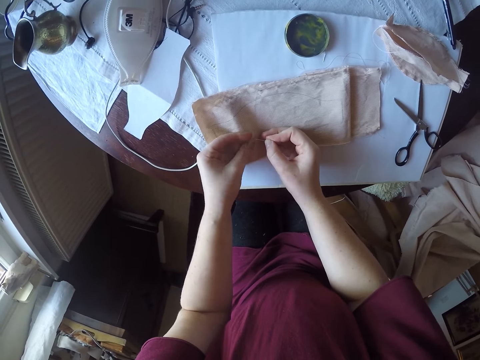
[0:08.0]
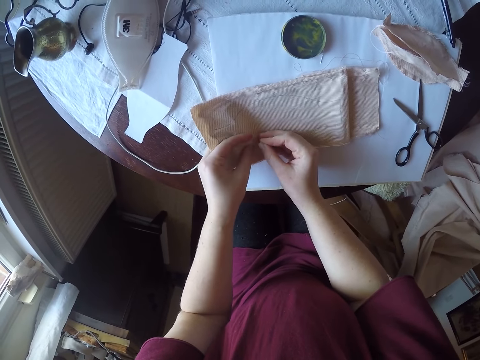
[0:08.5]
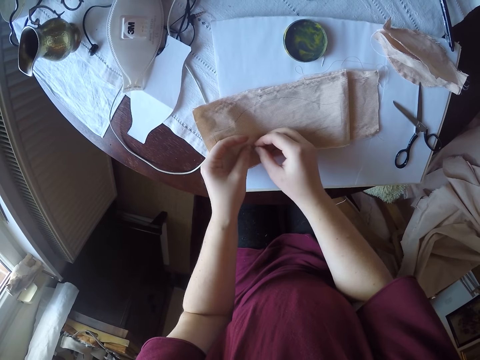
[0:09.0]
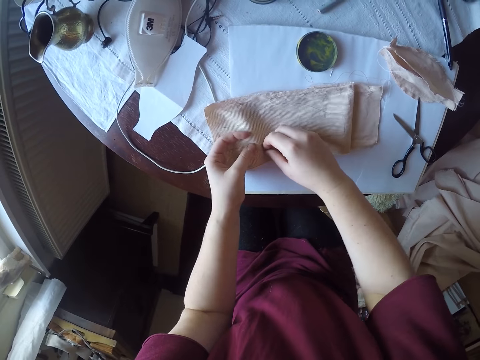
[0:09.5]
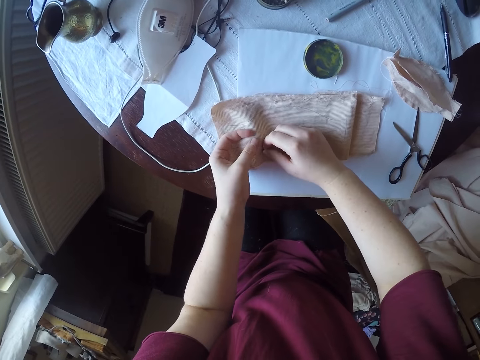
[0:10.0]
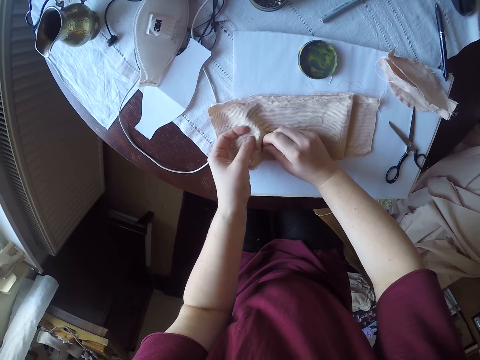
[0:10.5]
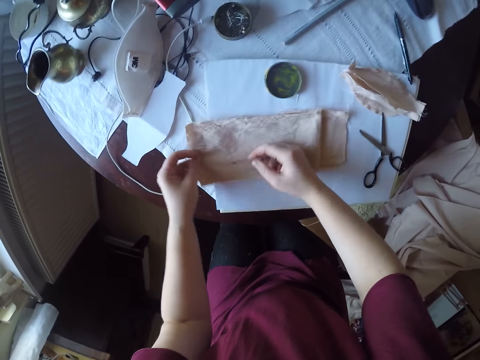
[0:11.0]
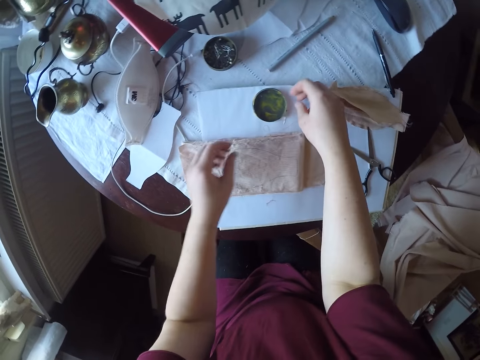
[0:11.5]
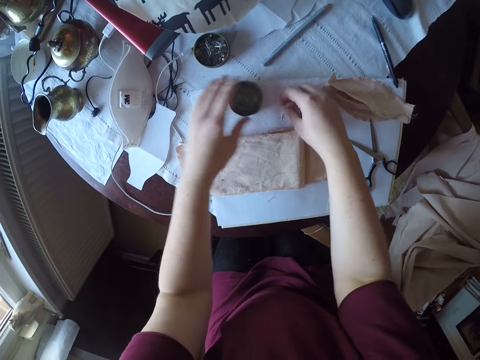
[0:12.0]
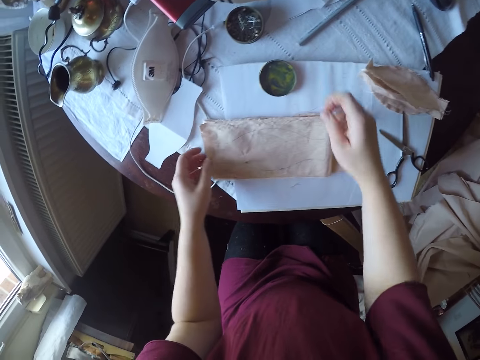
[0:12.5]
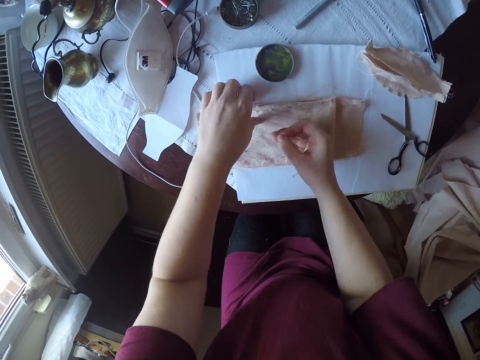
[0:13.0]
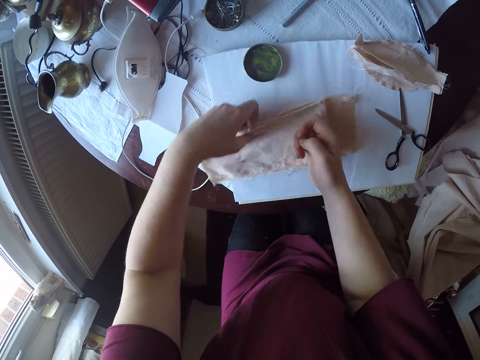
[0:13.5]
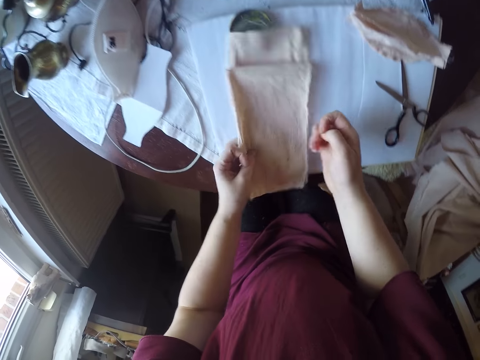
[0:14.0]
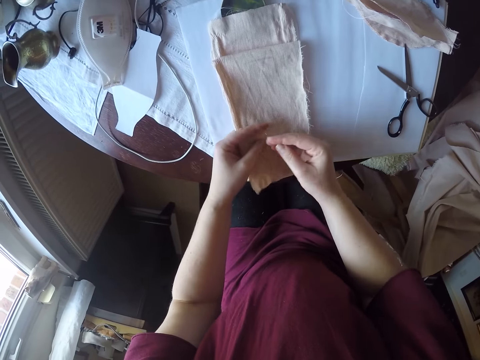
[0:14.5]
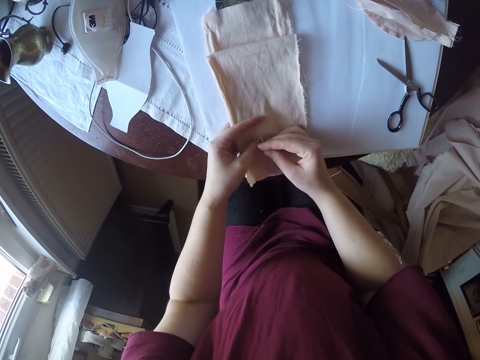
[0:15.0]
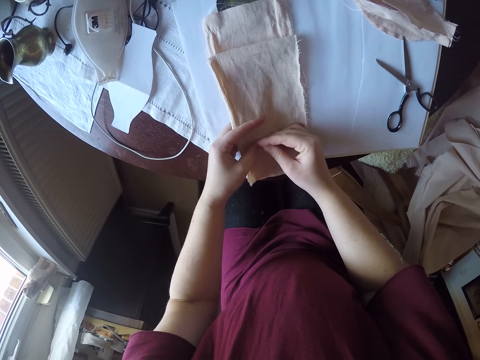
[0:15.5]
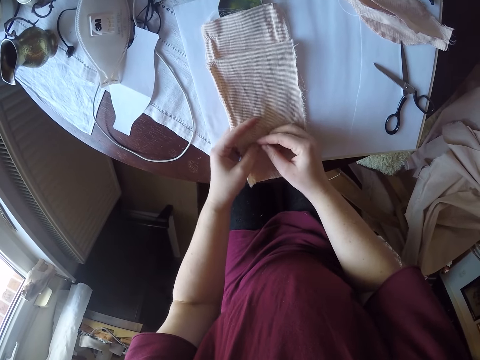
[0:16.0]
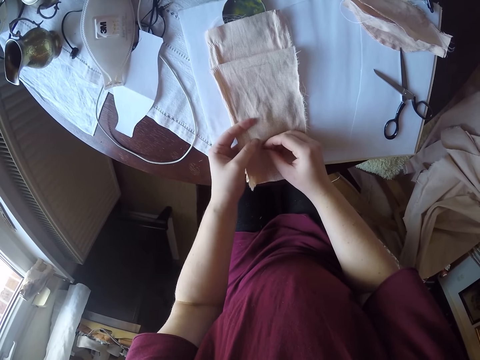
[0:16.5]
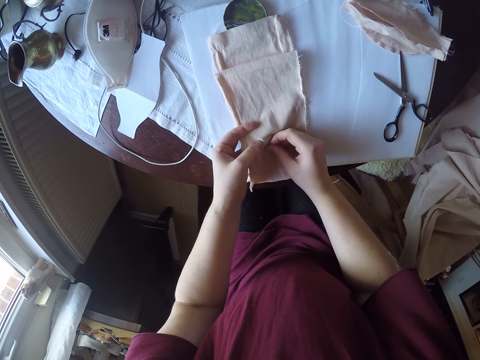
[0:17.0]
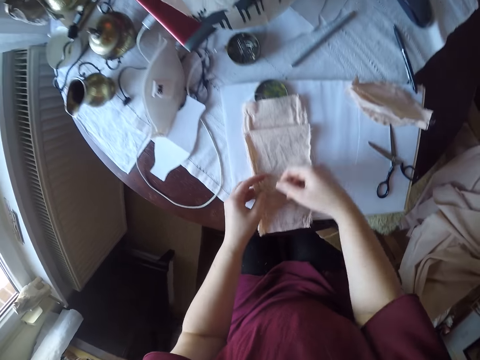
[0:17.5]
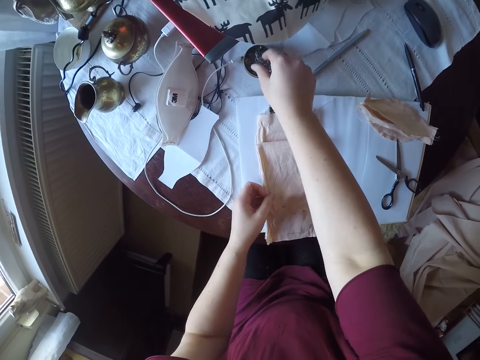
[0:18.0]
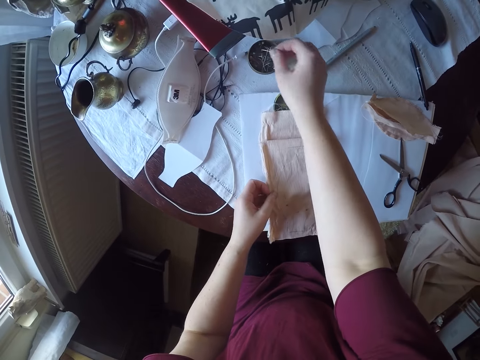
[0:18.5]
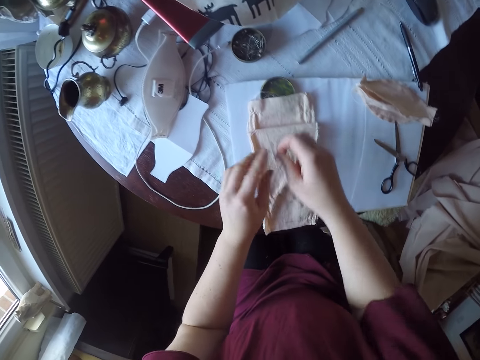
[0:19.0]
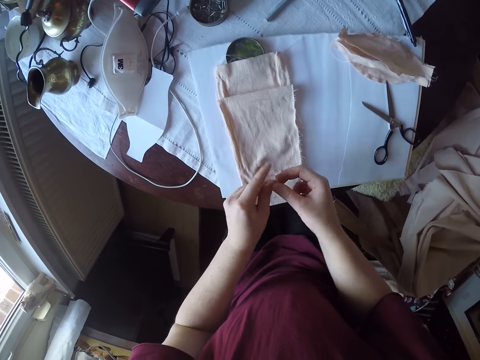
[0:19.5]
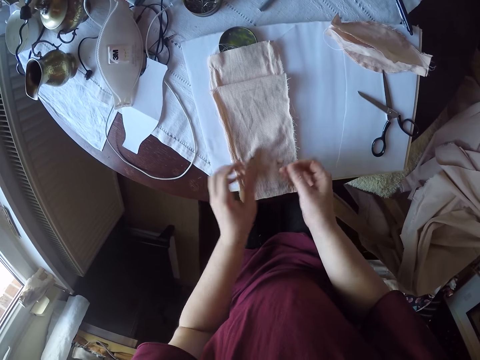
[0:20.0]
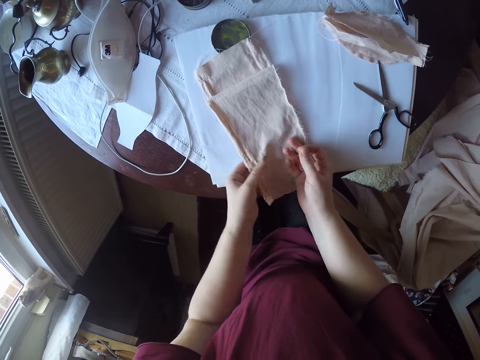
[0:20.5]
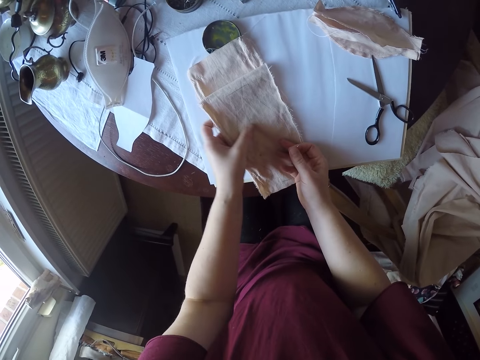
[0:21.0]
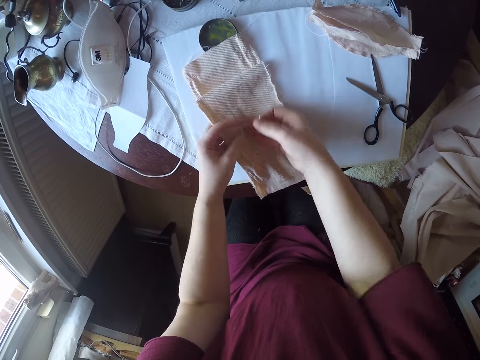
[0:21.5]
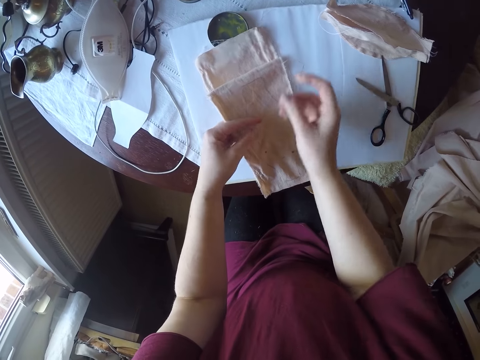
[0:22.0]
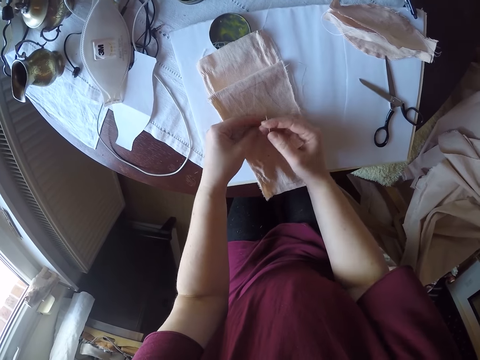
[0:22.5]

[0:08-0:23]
The camera wearer inserts the pin into the material. They drop the material on the table. They move a pin container on the table. They pick a pin from the pin container and hold the material on the table. They insert the pin into the material. They pick a pin from the pin container, a metallic tin. They drop the material on the table and hold the material on the table.

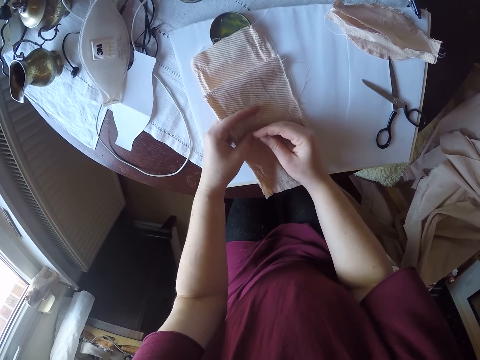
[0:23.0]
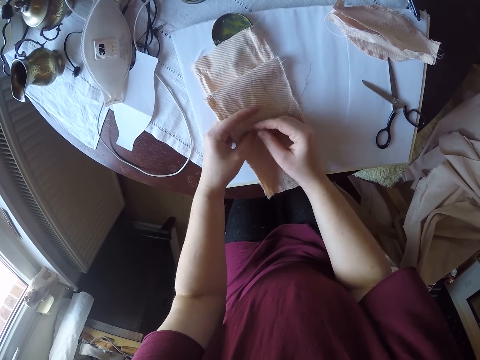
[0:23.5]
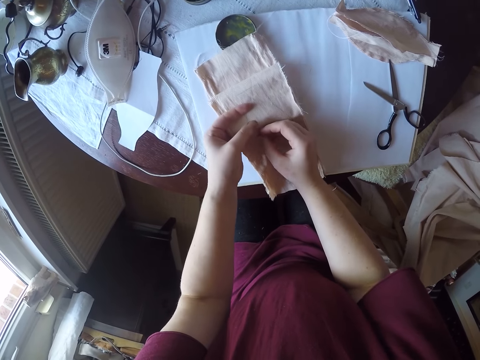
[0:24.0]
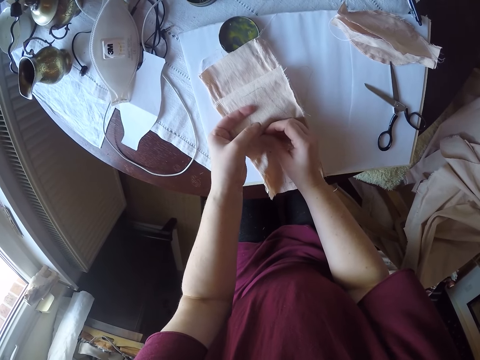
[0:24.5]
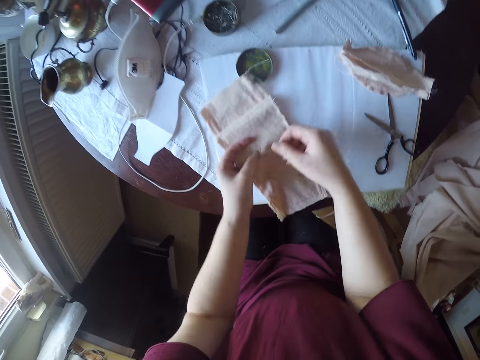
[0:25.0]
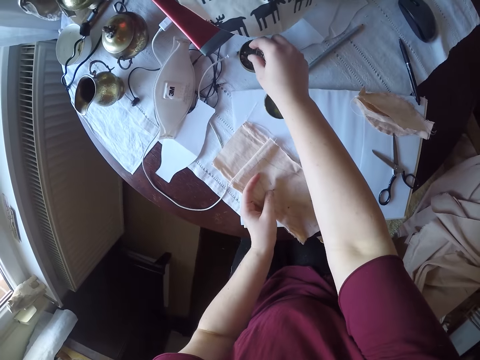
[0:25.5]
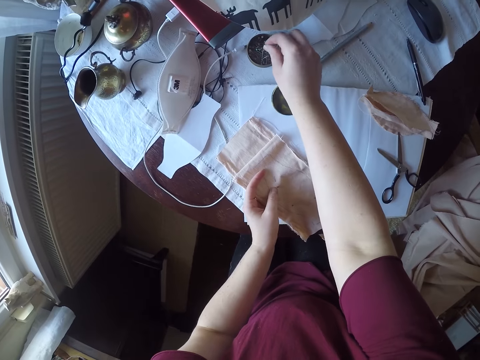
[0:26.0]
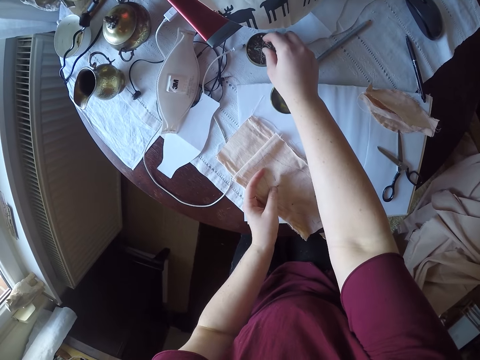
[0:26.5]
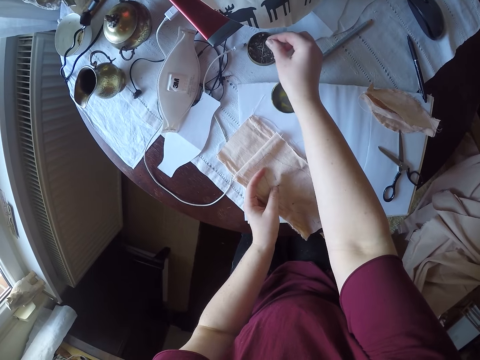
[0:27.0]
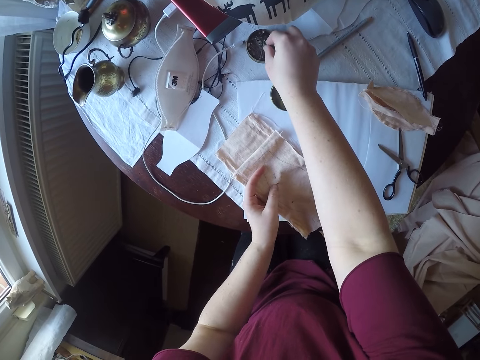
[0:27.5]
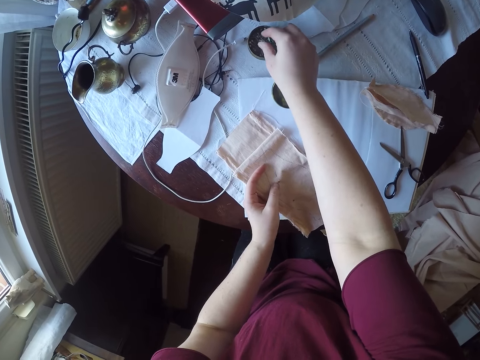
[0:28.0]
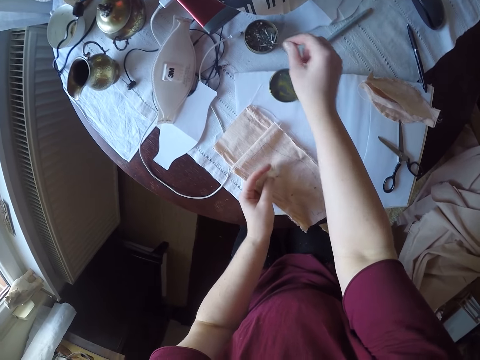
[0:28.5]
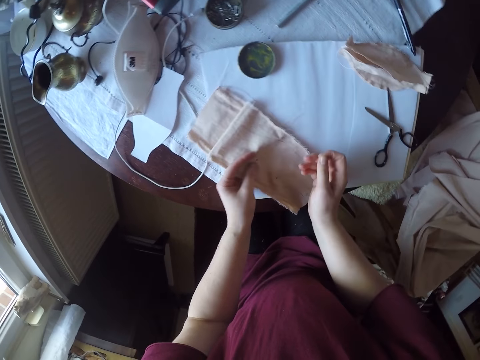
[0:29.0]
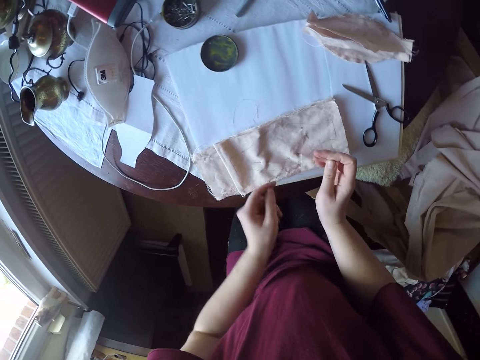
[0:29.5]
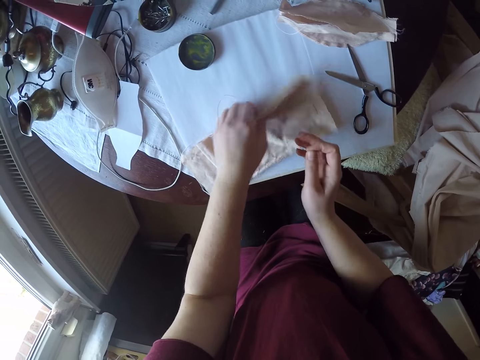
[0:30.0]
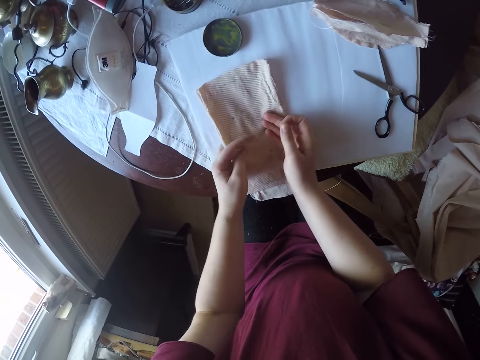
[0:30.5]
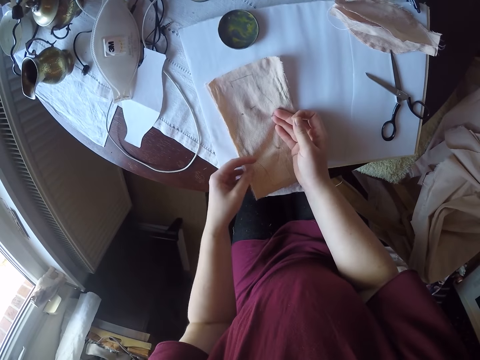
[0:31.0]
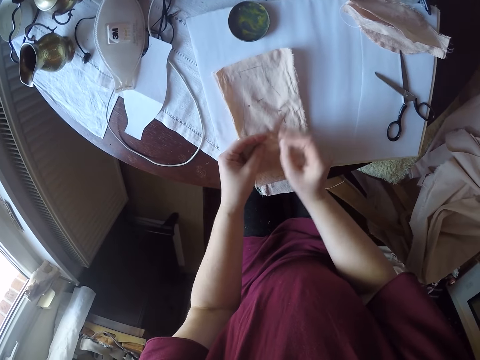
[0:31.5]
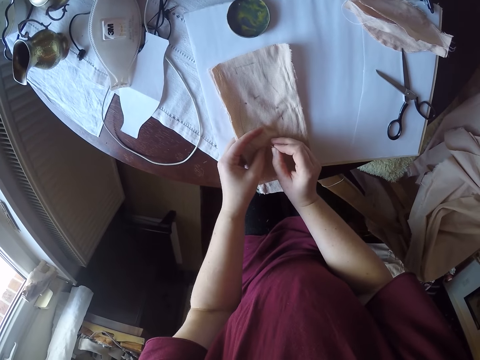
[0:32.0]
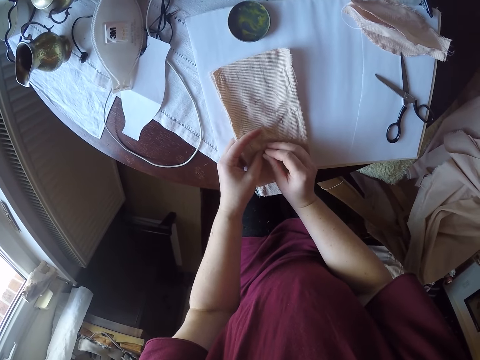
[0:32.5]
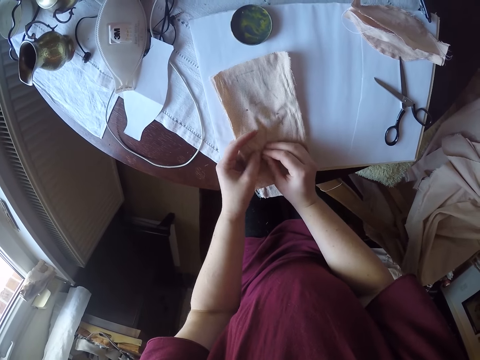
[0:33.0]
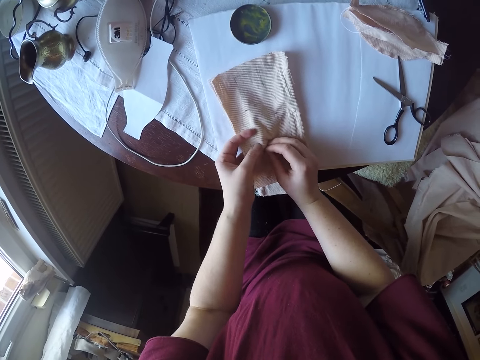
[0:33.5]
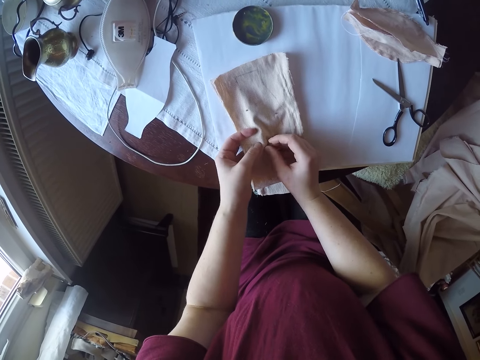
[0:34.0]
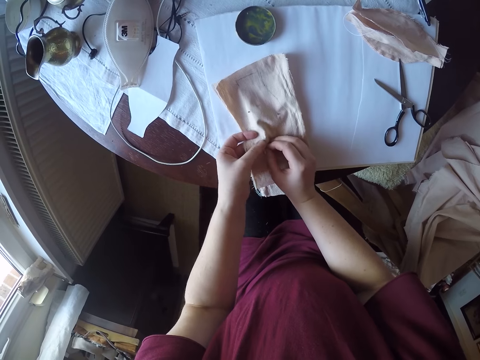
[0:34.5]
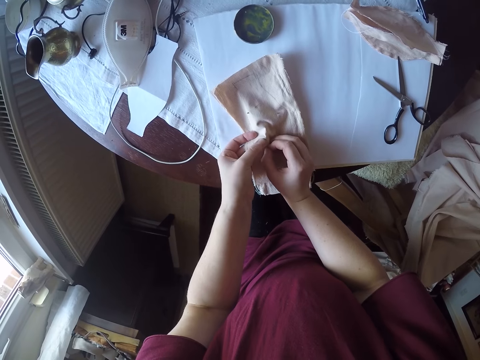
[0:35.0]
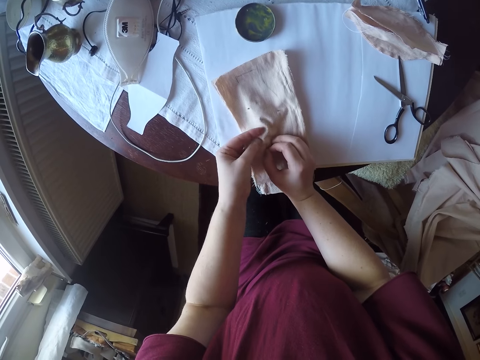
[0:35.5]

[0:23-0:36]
The camera wearer inserts the pin into the material. They pick a pin from the pin container, a metallic tin. They drop the material on the table. They turn a piece of cloth around. They hold the material on the table. They insert the pin into the material.
